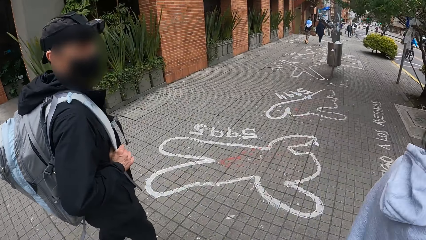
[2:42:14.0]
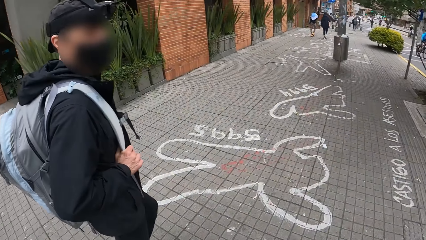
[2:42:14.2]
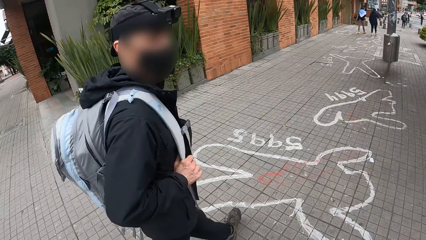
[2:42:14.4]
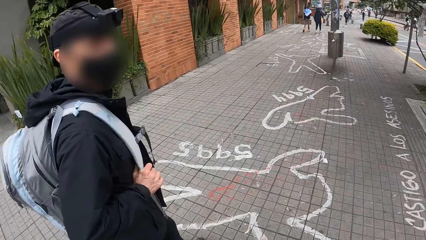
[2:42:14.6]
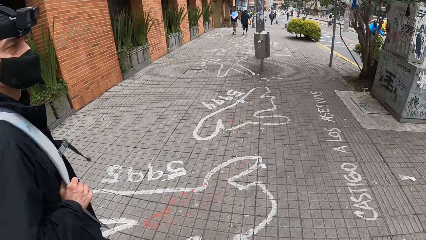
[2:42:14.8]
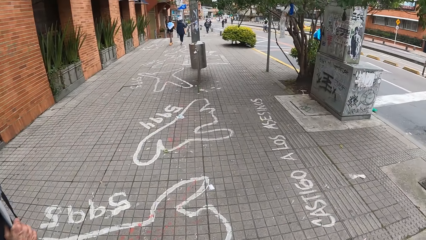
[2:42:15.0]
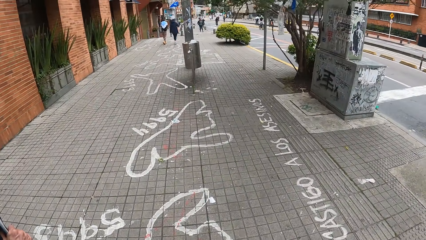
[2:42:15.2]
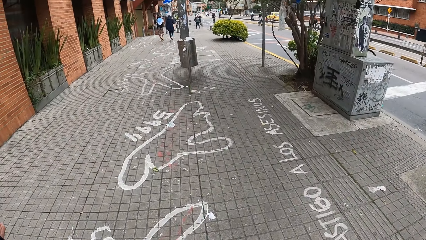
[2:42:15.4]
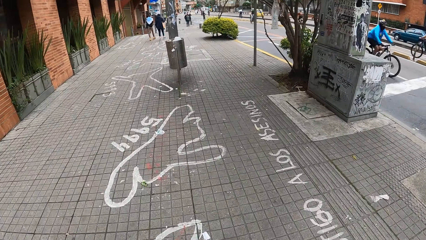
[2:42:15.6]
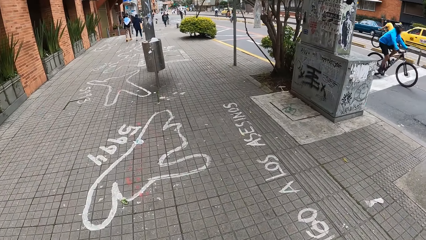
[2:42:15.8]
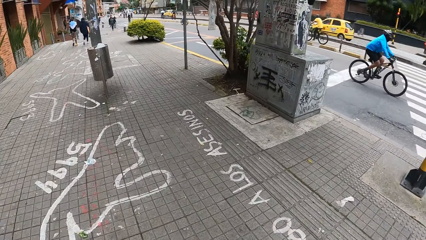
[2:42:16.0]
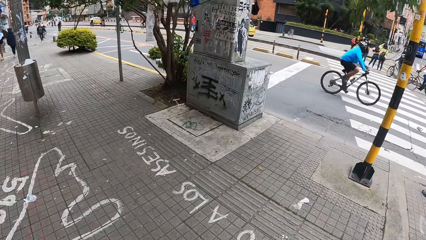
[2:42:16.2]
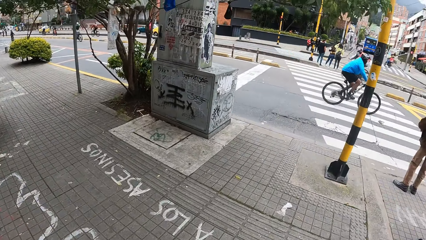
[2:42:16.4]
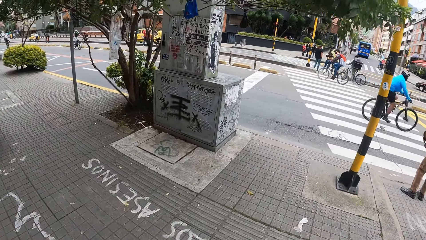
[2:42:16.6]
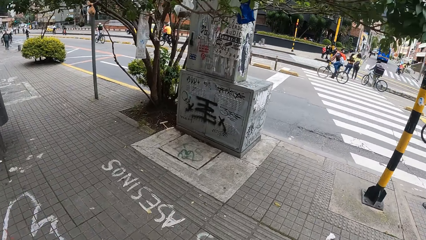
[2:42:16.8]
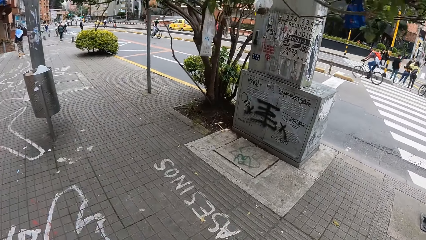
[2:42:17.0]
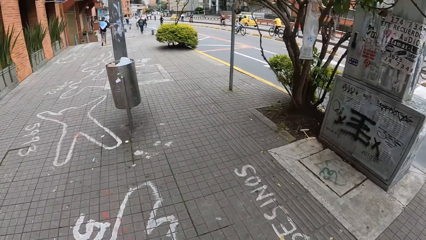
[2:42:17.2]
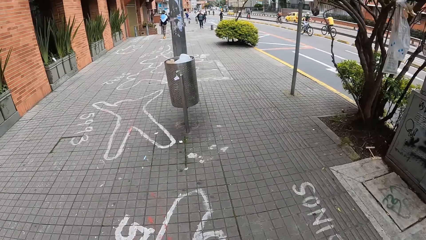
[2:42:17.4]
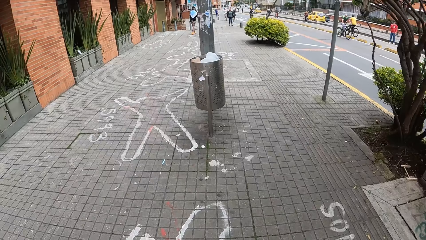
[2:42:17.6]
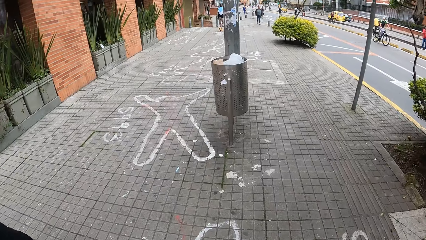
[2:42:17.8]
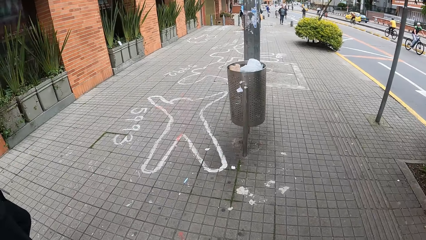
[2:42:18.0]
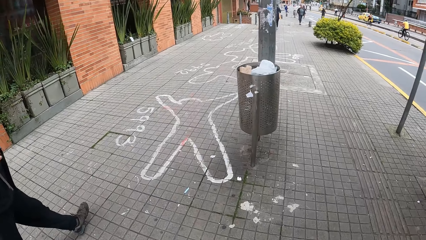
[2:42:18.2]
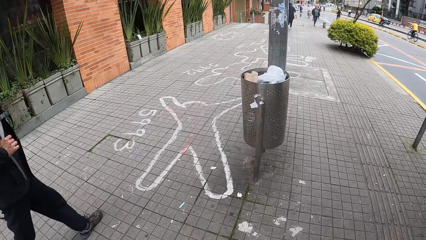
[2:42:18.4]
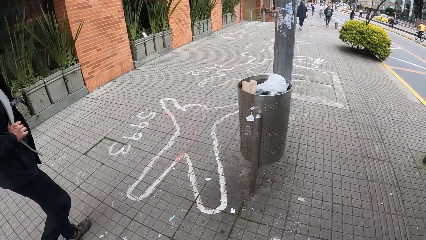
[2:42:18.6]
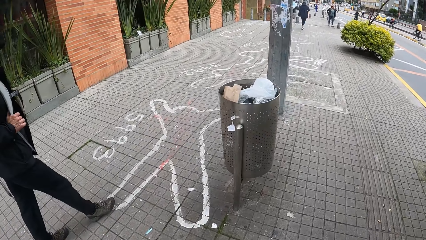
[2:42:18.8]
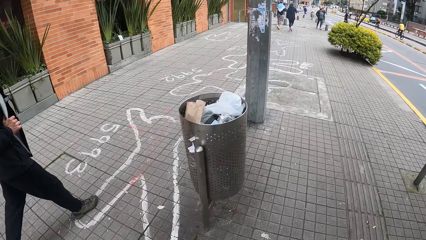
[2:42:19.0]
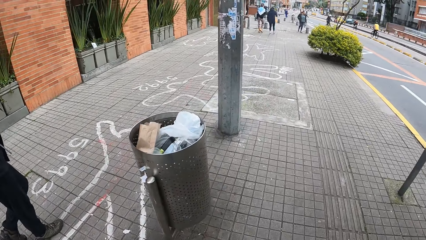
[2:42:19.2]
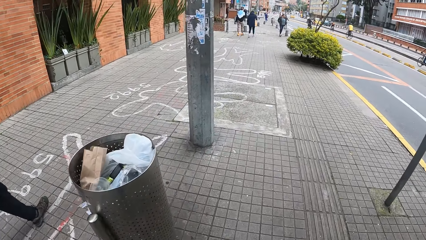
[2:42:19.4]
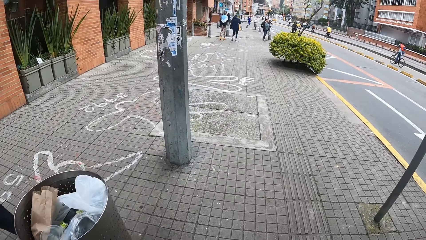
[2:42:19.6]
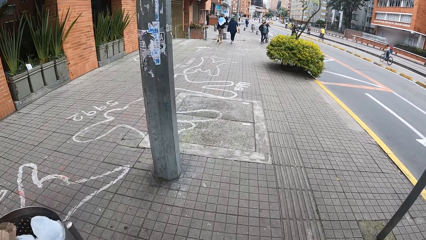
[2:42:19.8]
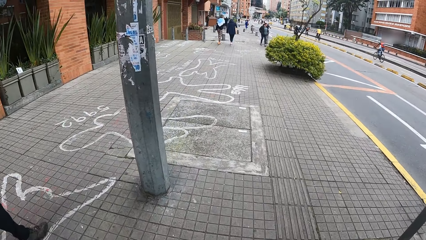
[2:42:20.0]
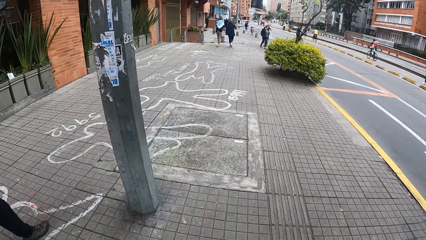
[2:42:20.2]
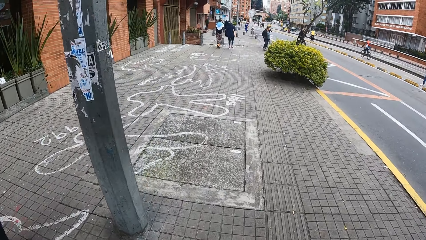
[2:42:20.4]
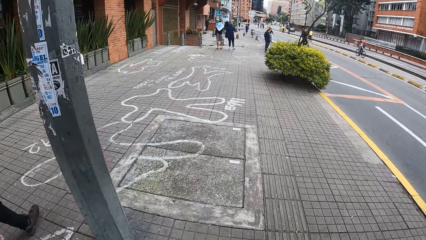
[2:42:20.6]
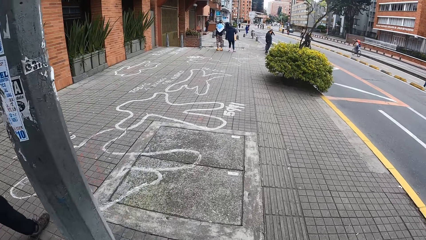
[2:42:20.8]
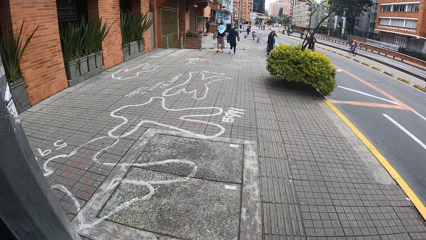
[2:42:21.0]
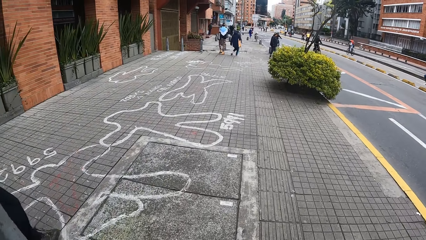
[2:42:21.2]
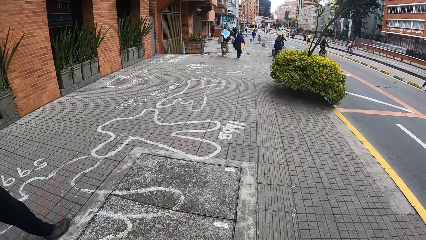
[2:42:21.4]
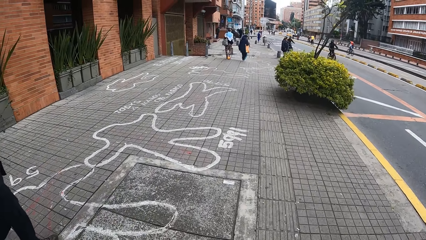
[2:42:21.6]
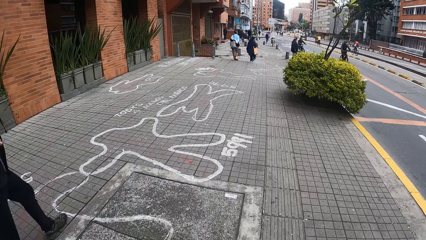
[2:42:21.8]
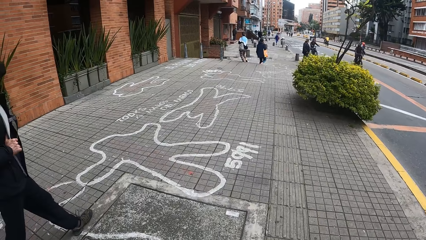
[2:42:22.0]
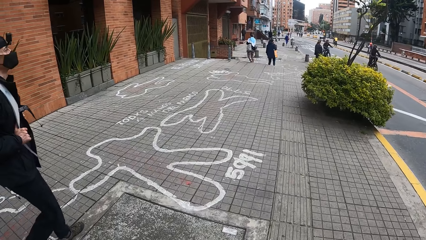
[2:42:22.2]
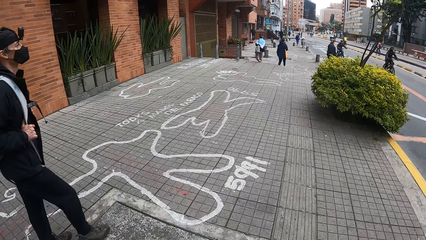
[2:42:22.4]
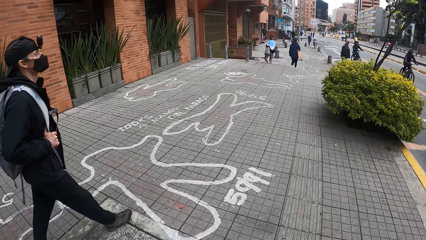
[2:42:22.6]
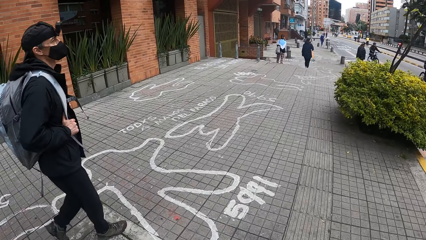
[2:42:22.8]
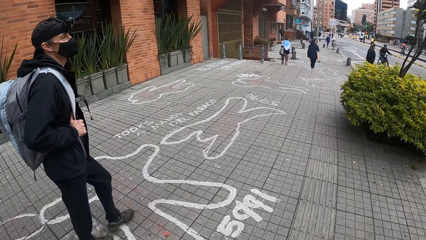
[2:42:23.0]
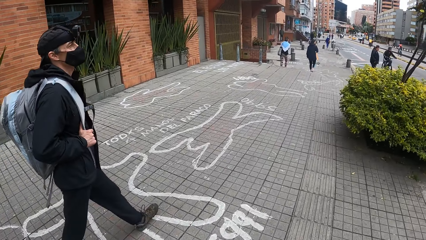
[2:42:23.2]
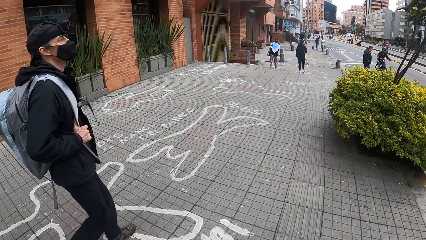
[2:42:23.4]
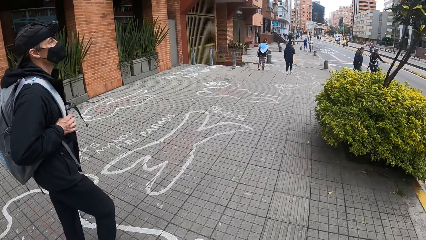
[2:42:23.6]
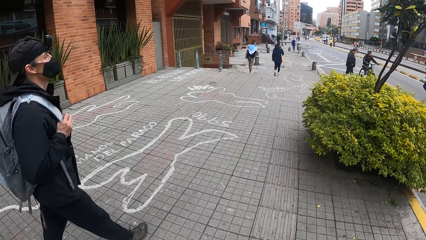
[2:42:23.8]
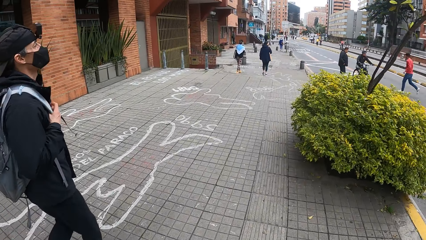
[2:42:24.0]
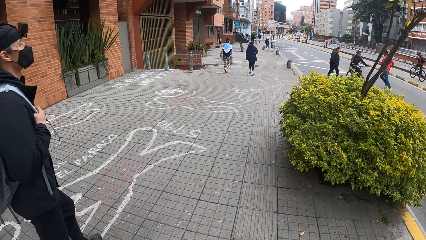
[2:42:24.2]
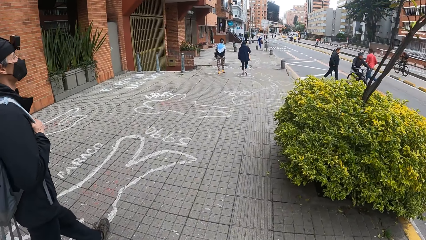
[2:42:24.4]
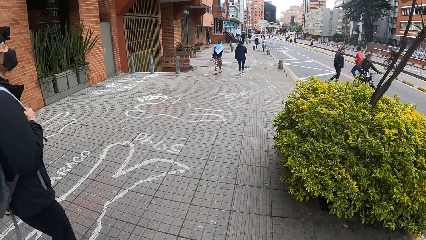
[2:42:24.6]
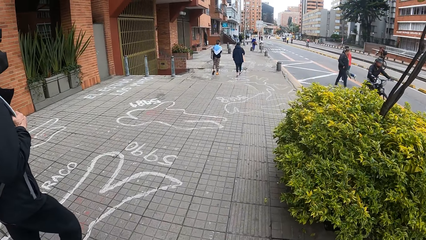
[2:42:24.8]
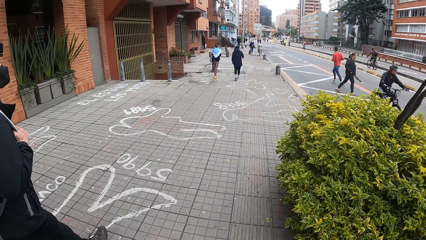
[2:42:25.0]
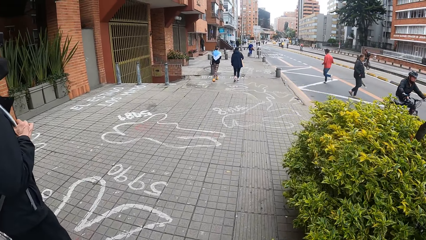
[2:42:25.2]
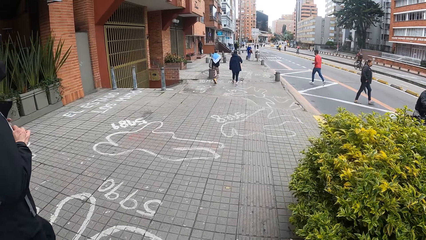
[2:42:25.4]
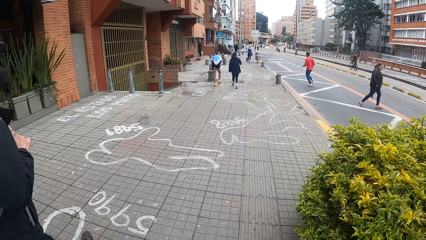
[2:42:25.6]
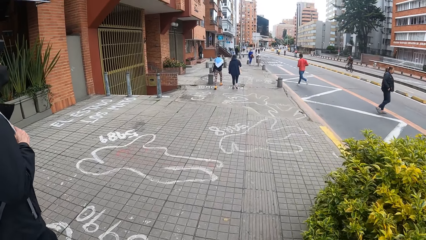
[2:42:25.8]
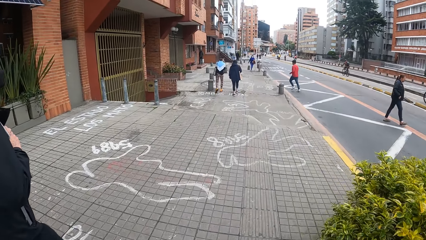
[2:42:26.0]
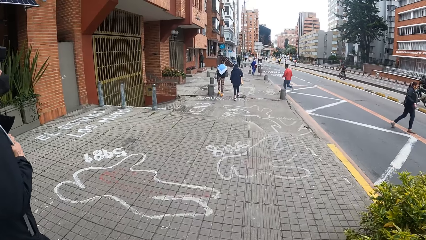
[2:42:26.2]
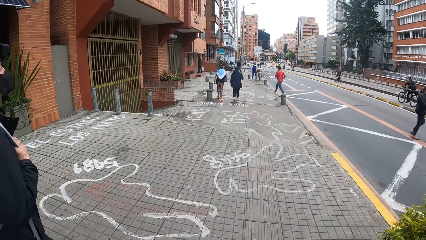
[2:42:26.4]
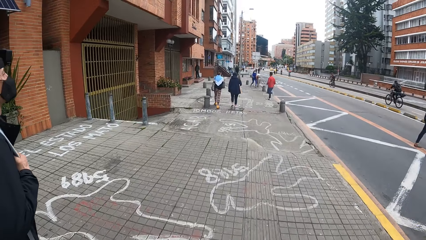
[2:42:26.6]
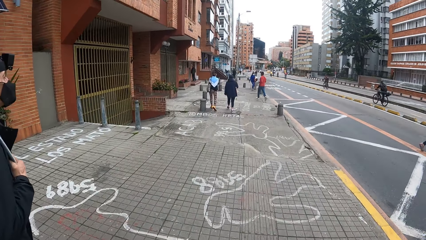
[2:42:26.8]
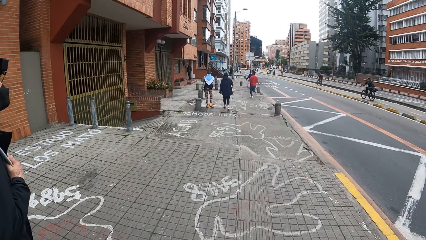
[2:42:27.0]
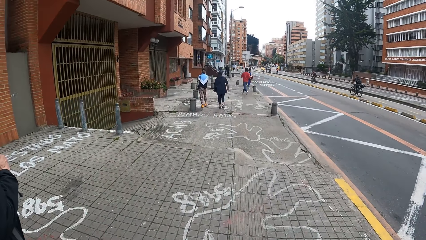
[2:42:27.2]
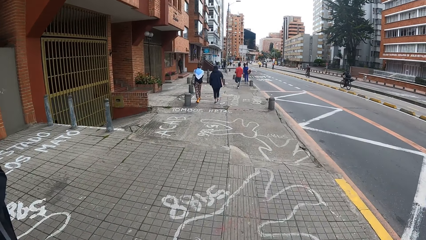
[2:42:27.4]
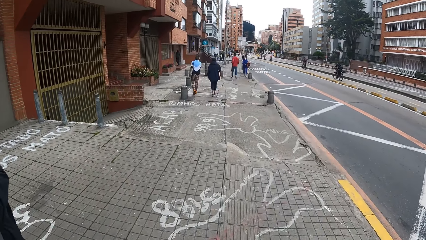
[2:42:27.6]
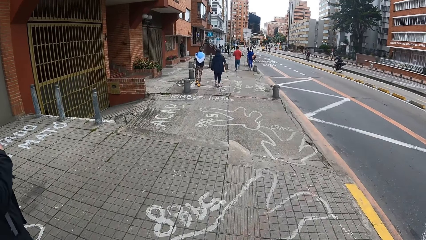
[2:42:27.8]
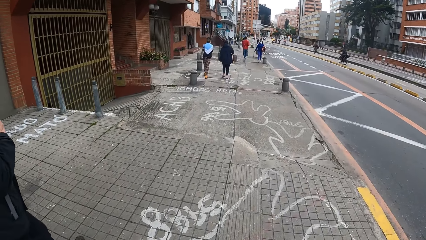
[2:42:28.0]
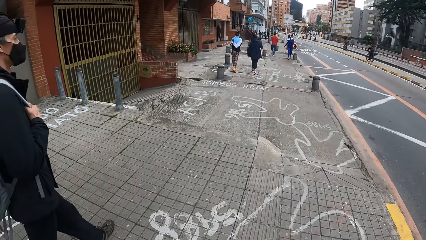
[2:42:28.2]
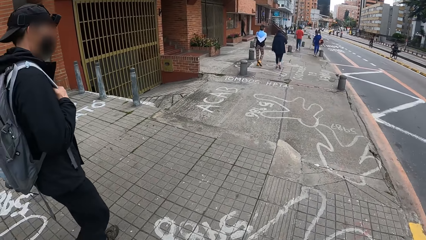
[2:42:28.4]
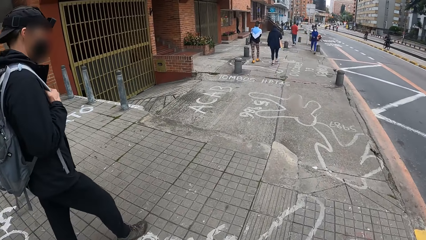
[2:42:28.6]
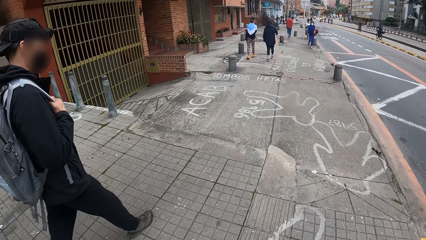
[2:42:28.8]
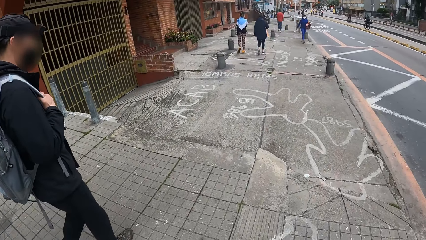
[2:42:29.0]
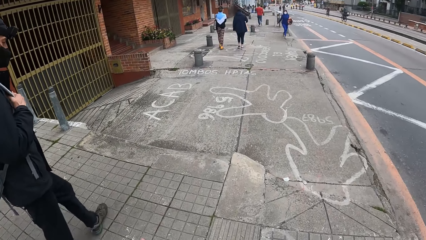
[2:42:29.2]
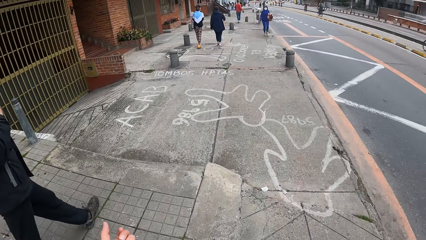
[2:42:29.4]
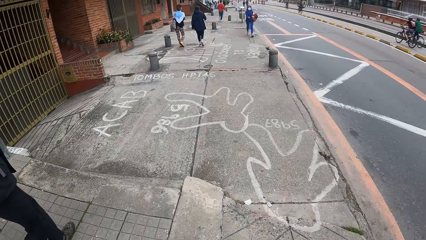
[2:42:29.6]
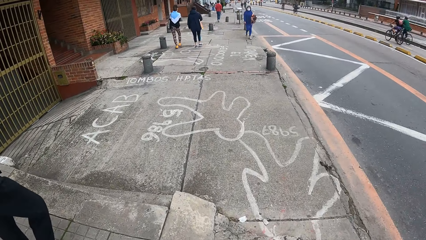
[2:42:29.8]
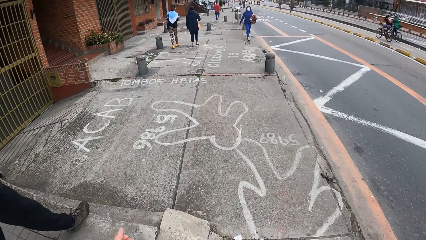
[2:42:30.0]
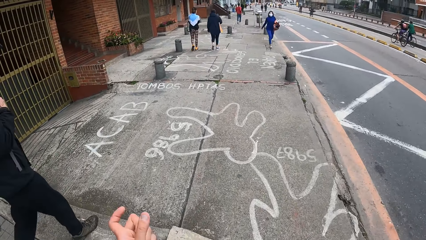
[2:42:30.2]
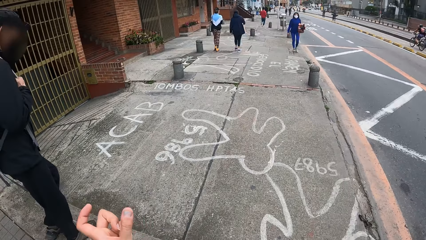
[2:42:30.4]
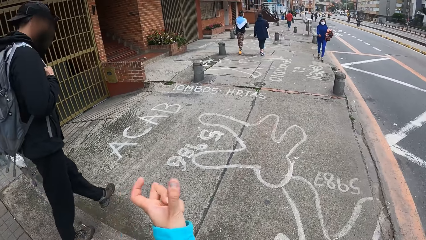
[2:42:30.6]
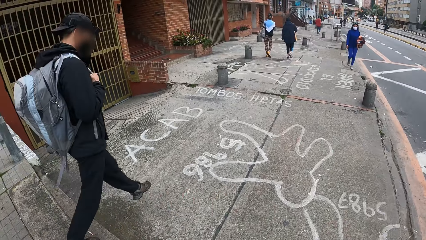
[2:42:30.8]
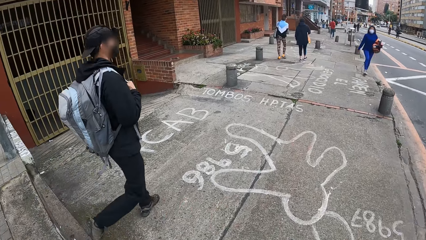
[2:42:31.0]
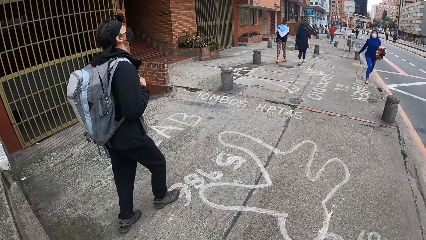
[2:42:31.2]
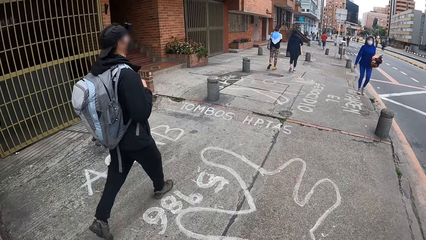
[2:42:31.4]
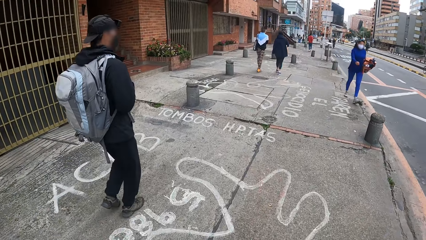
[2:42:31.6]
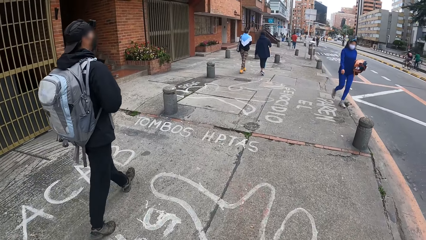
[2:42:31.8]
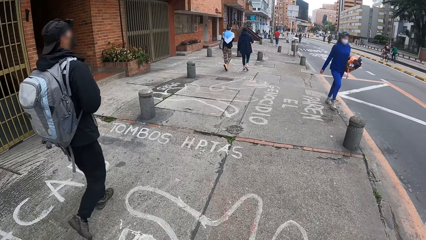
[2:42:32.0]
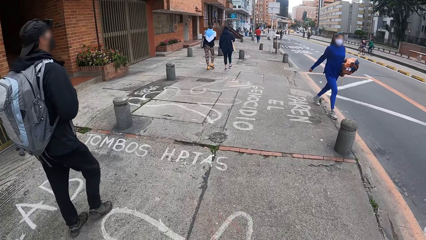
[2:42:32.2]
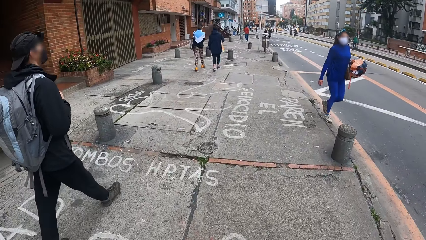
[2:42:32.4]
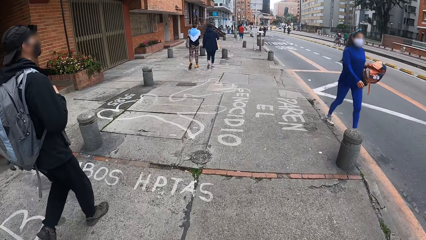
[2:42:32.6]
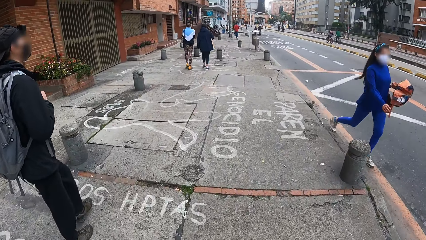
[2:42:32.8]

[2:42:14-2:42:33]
A person holds the bag belt.
